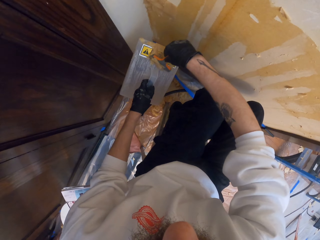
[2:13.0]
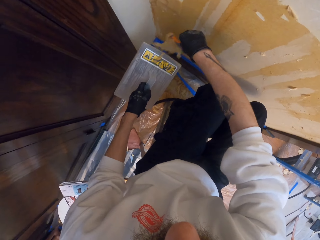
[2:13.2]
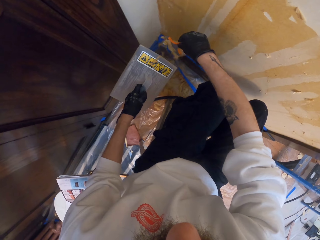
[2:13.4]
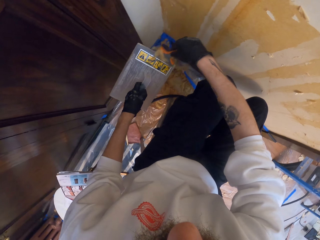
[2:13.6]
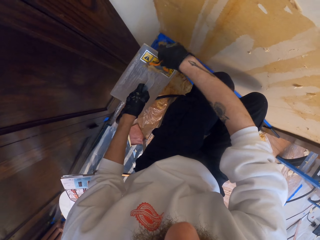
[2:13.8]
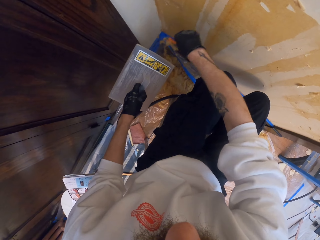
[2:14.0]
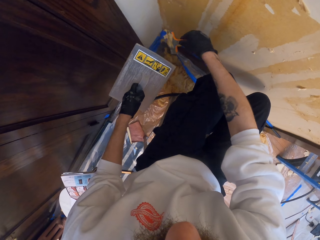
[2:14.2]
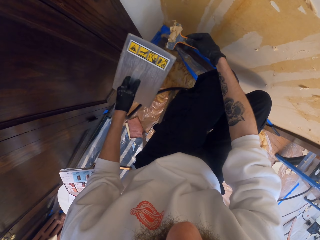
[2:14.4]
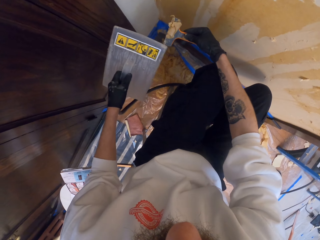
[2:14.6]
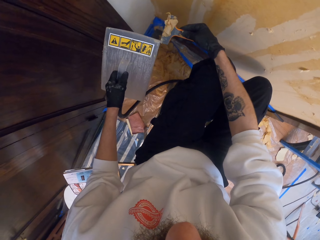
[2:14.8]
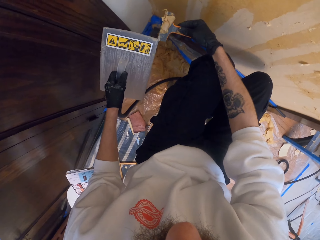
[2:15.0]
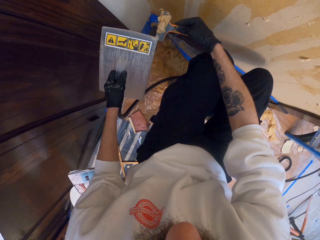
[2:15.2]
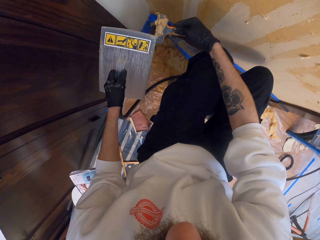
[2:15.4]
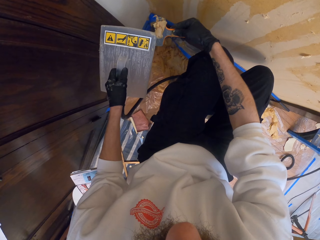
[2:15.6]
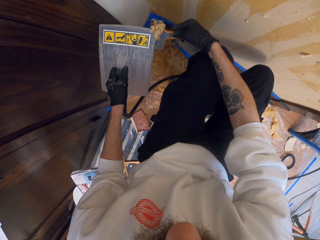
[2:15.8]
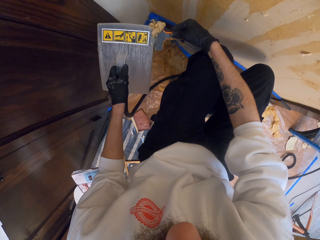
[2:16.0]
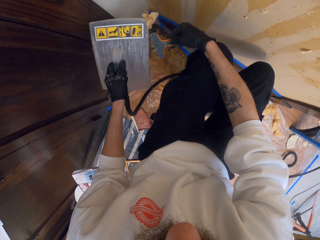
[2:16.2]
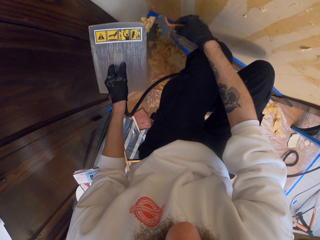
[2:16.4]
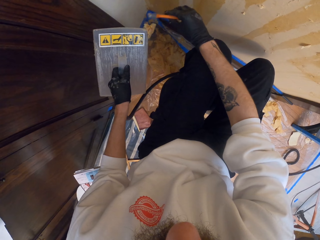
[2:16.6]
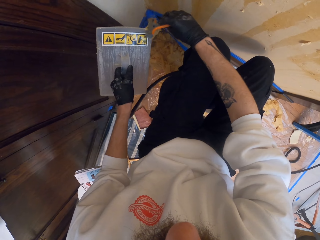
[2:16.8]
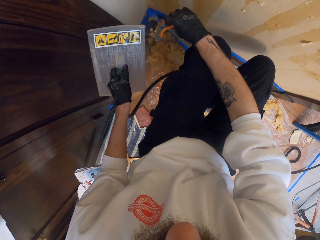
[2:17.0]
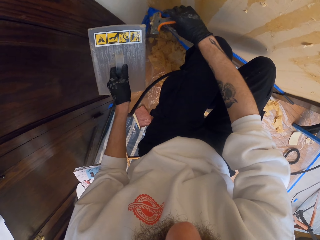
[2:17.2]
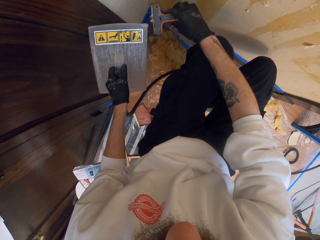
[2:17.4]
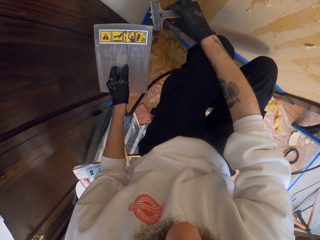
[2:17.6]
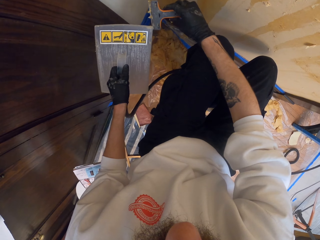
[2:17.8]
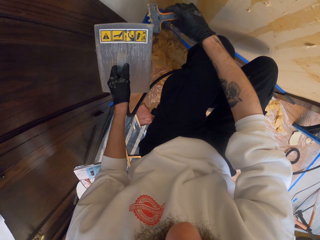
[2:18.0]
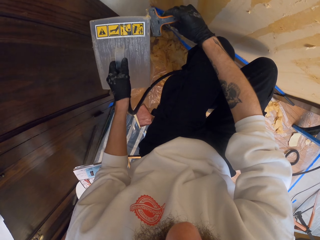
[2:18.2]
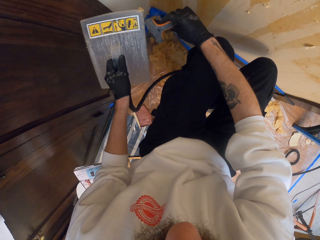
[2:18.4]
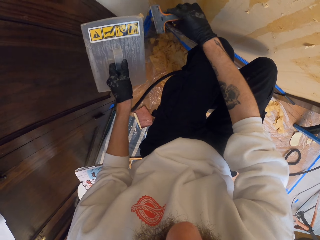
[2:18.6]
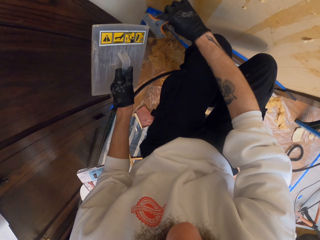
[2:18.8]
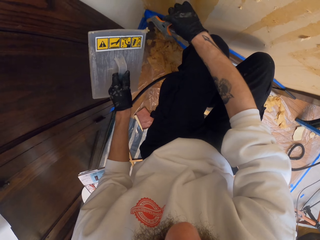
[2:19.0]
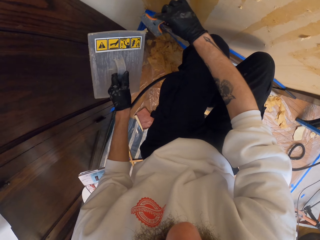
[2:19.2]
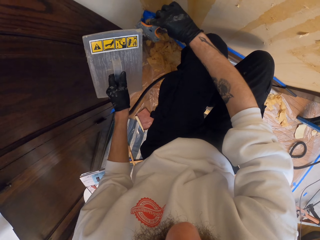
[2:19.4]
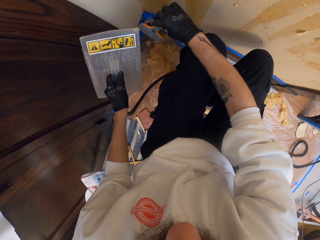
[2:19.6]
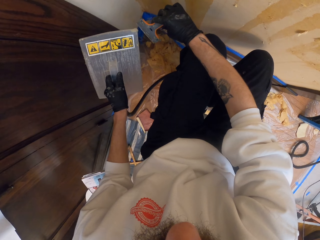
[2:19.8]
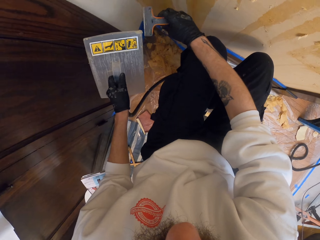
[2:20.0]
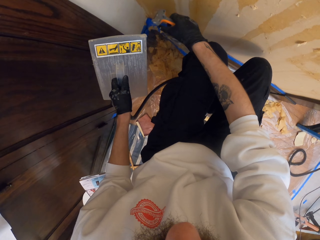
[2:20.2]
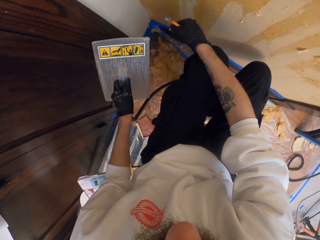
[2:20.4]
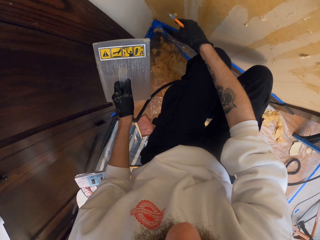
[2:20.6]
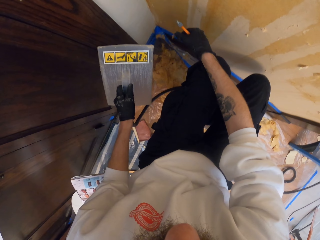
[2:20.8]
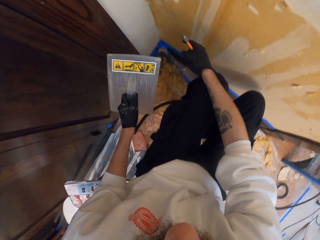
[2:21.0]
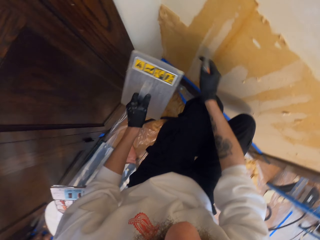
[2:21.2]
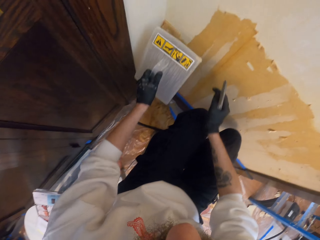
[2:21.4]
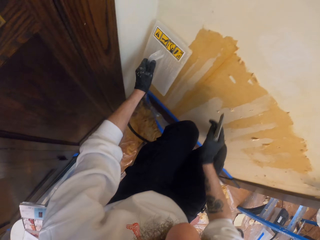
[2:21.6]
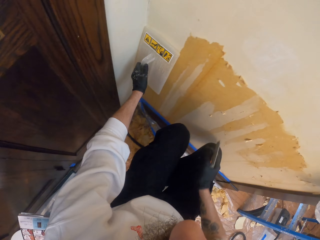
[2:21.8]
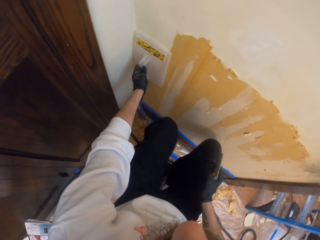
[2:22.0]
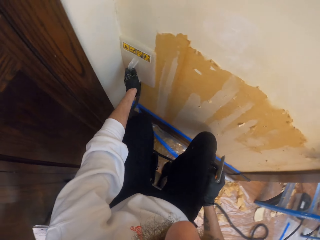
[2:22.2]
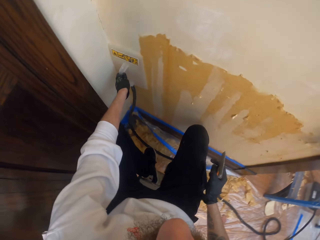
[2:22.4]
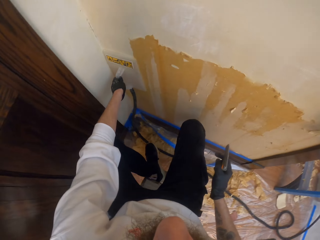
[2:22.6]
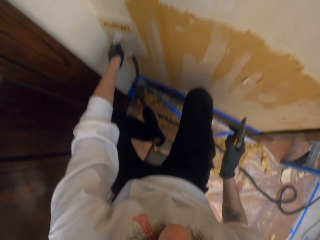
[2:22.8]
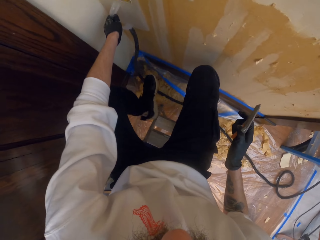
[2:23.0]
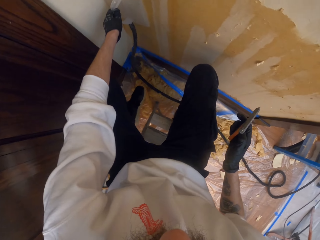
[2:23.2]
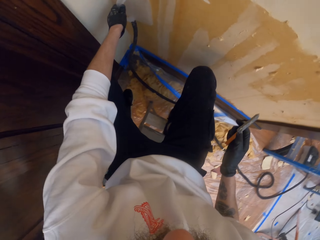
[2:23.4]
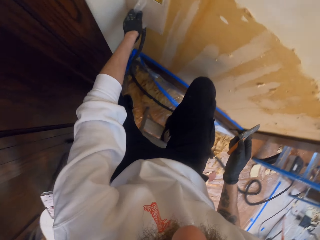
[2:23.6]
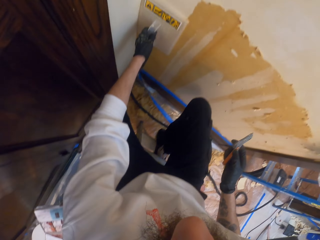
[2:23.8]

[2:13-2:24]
The camera wearer removes the glue from the wallpaper steamer using the scraper. They remove the glue from the scraper using the wallpaper steamer. They remove the paint from something. They remove the paint from the paint remover using something. They put the wallpaper steamer against the wall.

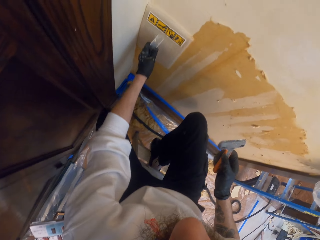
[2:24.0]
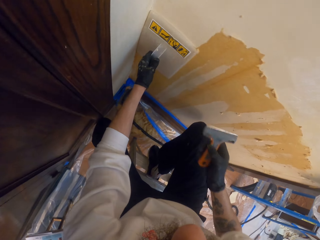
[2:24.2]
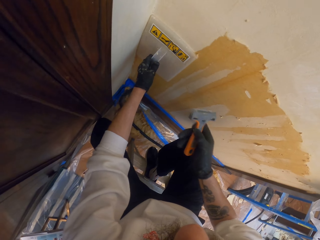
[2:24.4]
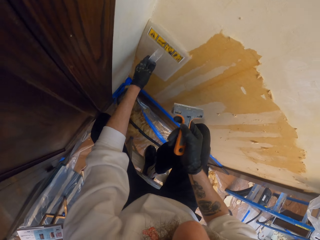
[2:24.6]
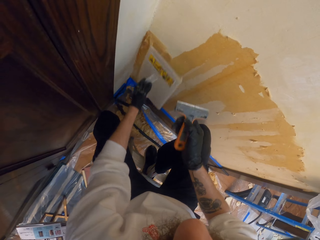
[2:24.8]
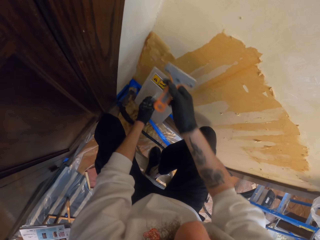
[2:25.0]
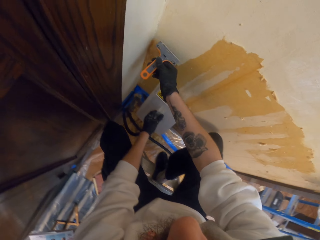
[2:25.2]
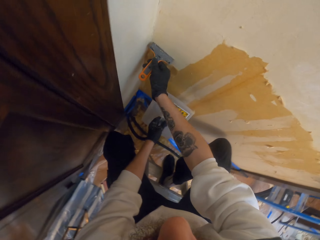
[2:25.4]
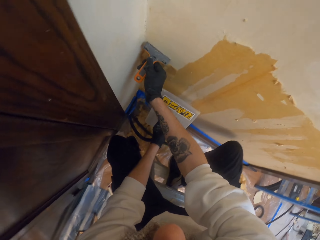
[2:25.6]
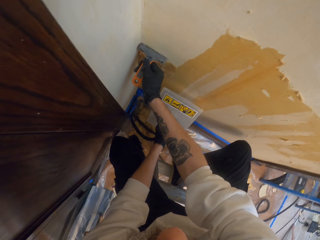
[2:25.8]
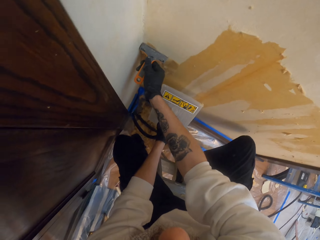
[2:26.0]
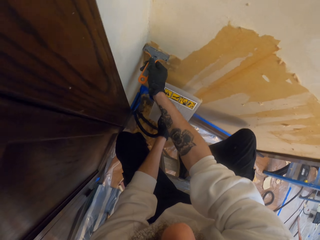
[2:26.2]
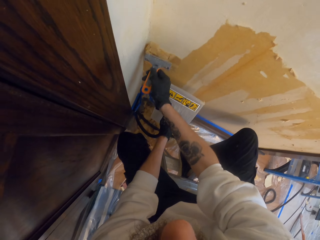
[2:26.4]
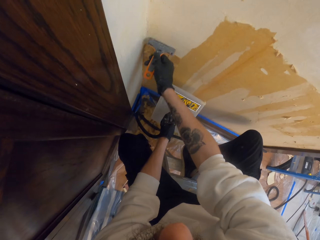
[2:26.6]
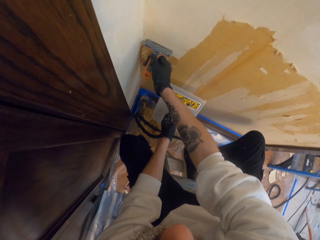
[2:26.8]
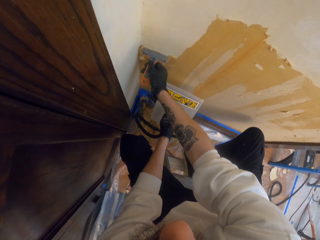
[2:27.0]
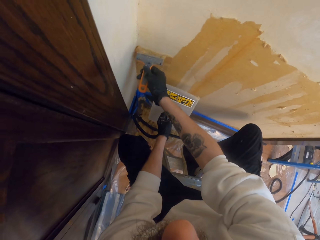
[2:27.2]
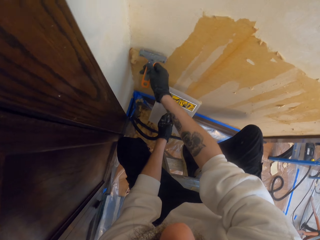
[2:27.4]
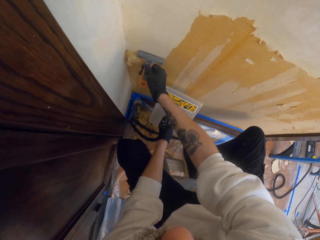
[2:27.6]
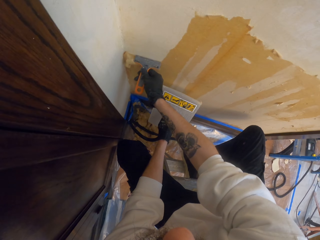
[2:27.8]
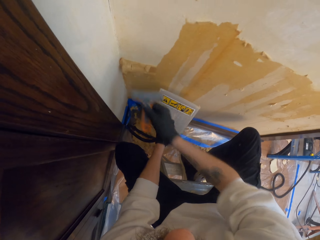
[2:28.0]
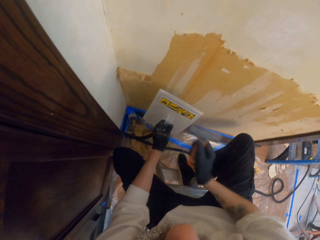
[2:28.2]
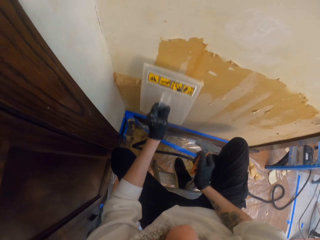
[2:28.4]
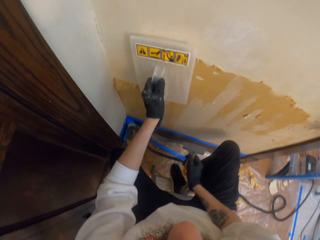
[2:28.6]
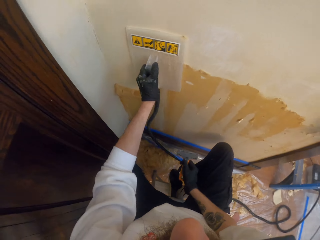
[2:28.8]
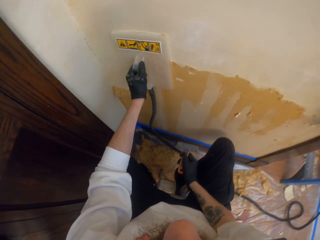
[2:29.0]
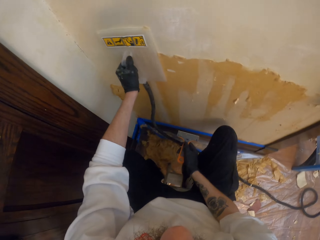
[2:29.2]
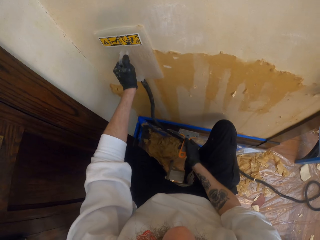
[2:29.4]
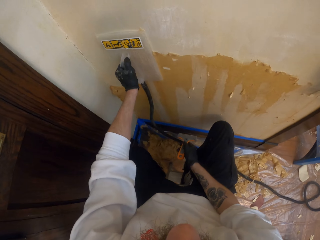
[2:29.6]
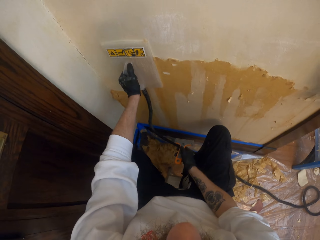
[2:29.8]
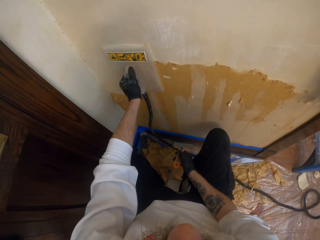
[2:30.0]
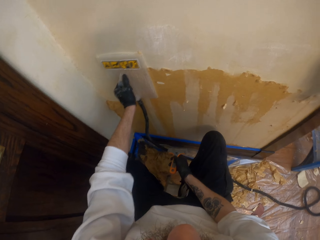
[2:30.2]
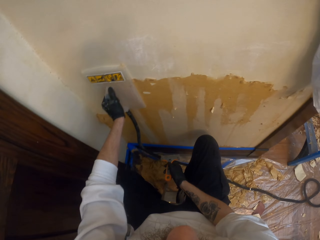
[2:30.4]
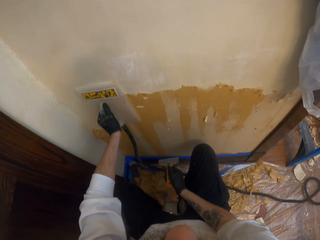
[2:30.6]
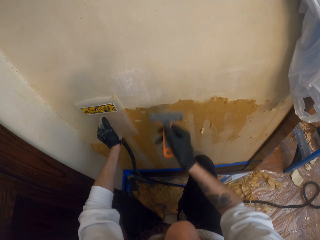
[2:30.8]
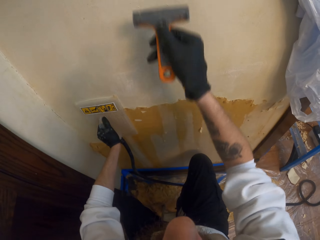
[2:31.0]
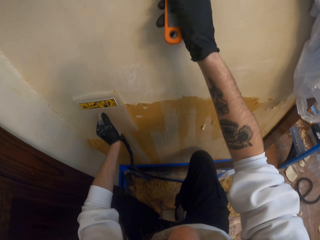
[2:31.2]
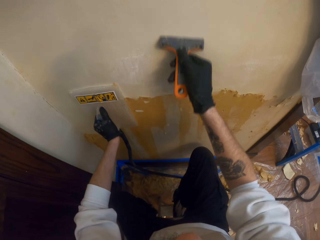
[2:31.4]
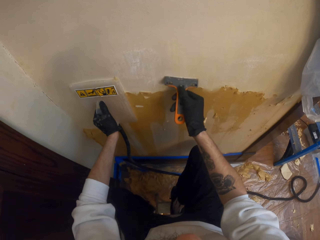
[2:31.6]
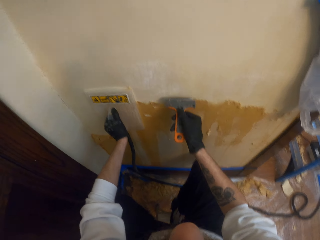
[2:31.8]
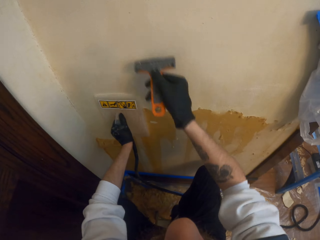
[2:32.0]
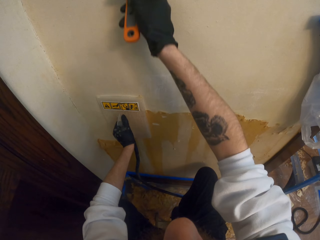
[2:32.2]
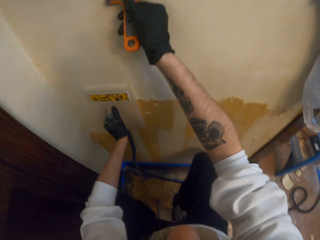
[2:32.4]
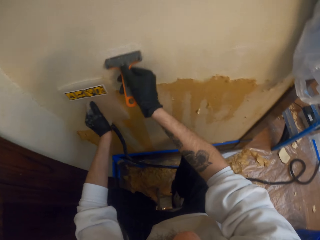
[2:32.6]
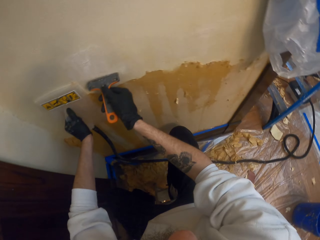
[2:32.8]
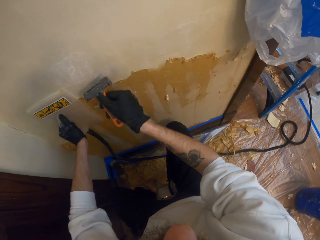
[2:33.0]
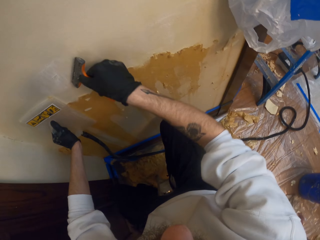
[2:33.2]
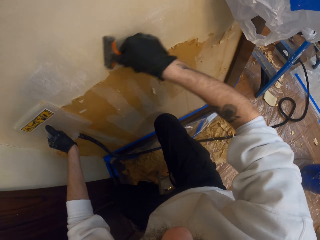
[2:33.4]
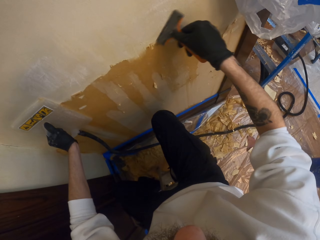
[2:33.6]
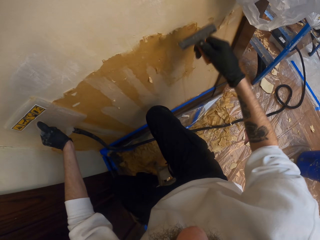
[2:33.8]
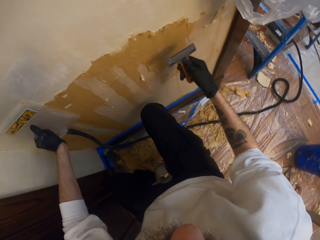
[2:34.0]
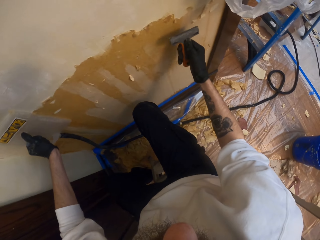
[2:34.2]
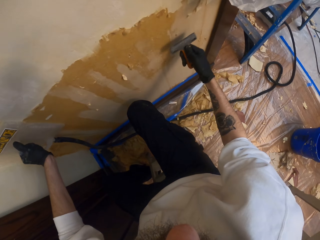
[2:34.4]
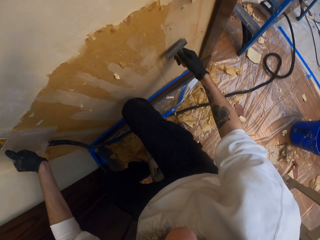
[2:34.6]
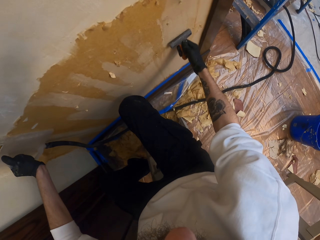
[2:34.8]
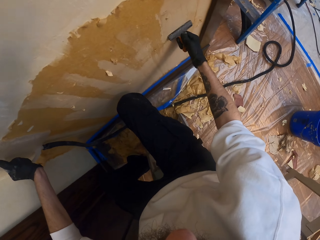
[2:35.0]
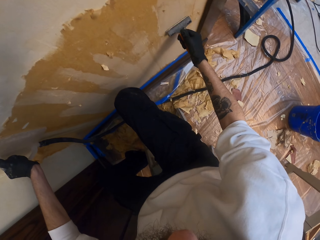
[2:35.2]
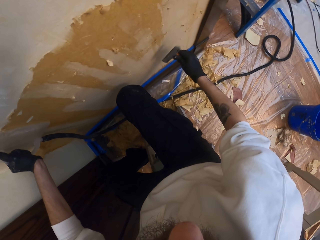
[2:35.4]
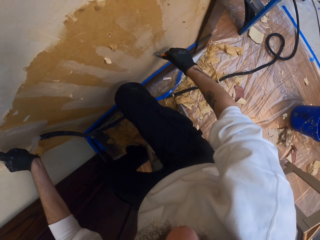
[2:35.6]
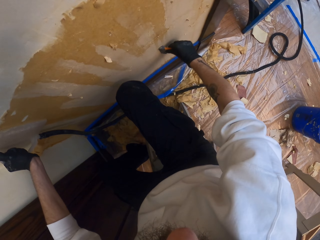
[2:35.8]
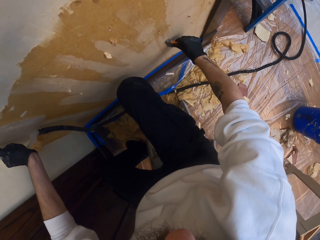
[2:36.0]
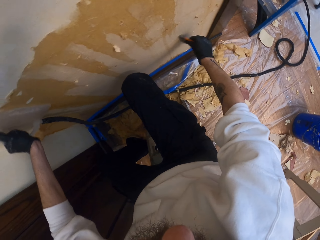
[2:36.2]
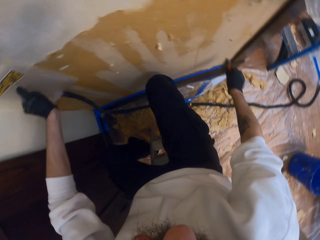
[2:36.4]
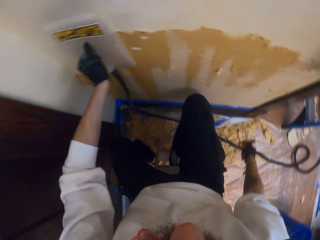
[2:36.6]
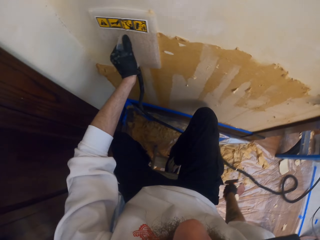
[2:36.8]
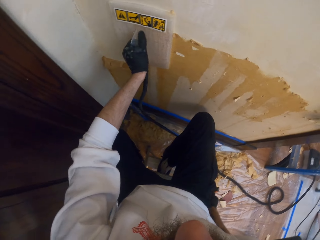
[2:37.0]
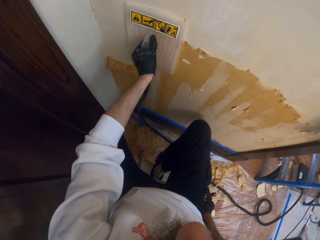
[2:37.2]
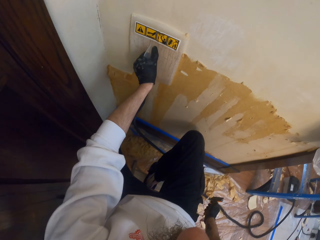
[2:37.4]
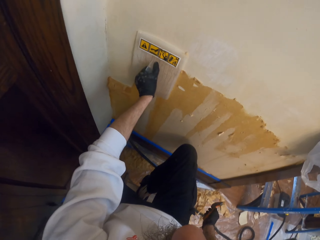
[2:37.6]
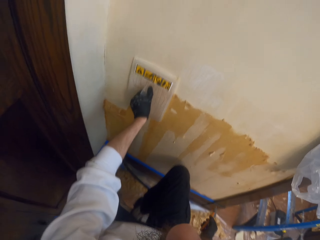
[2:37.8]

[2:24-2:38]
The camera wearer removes the wallpaper steamer from the wall. They scrape off the glue from the wall using the scraper. They remove some paint from the wall. They put the wallpaper steamer against the wall. They scrape the wall using the scraper. They remove some paint from the wall.
